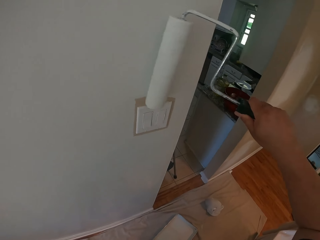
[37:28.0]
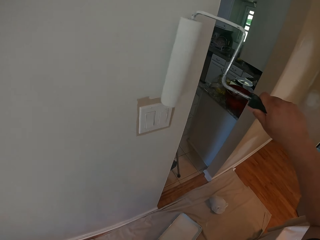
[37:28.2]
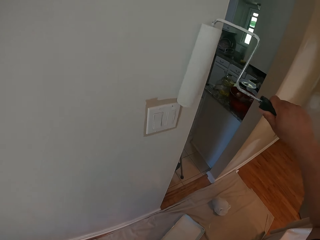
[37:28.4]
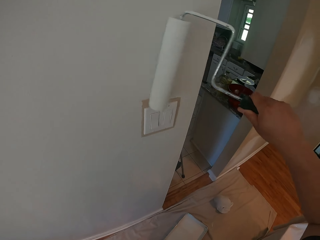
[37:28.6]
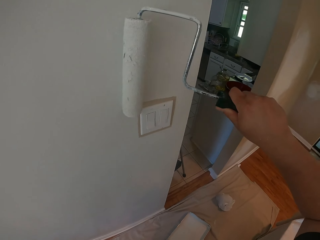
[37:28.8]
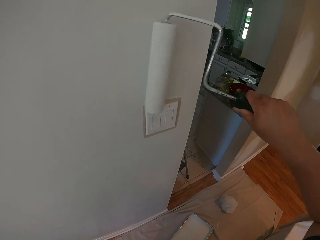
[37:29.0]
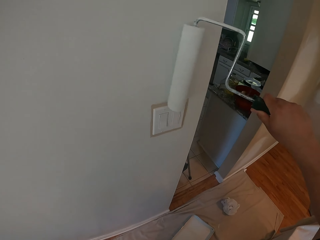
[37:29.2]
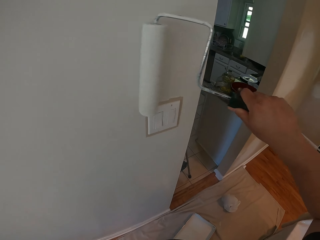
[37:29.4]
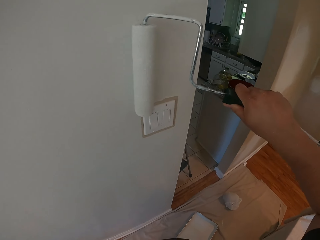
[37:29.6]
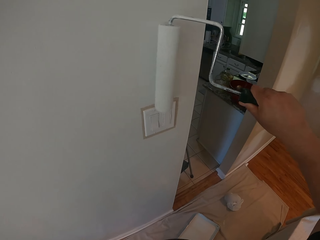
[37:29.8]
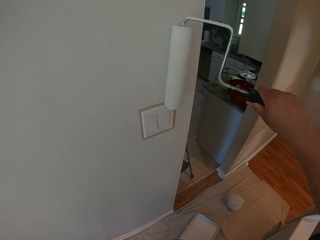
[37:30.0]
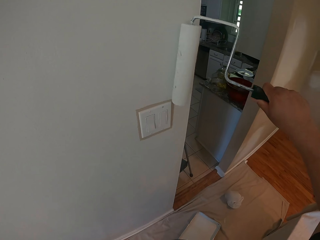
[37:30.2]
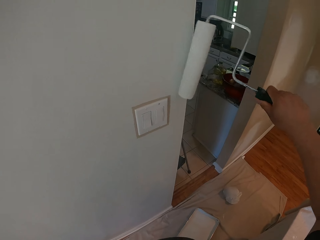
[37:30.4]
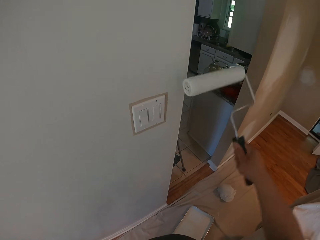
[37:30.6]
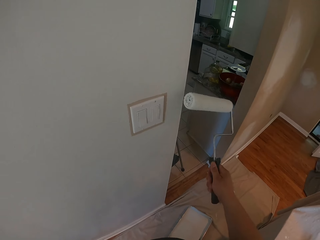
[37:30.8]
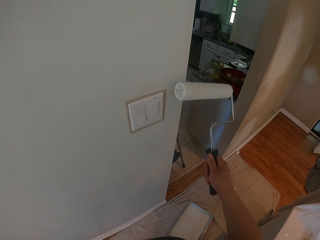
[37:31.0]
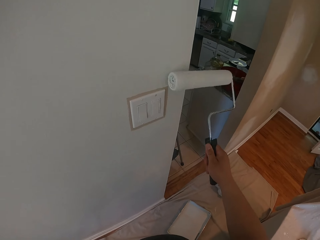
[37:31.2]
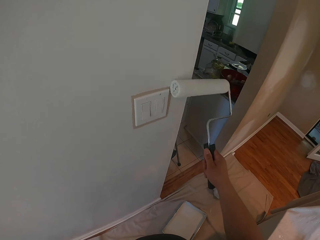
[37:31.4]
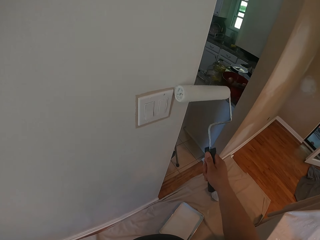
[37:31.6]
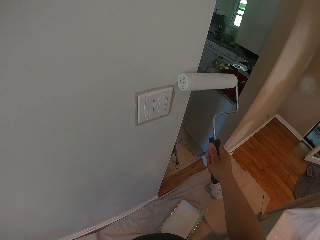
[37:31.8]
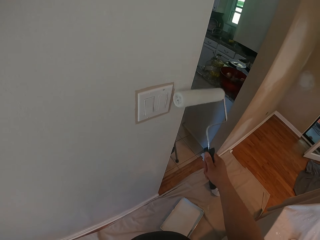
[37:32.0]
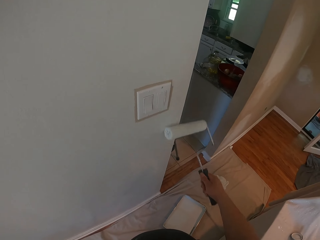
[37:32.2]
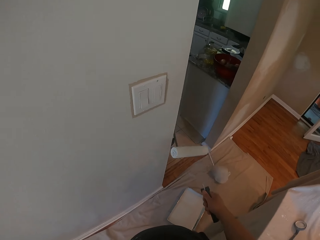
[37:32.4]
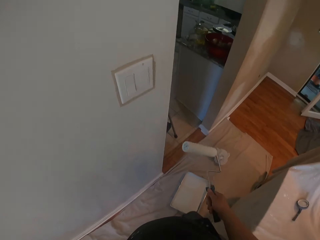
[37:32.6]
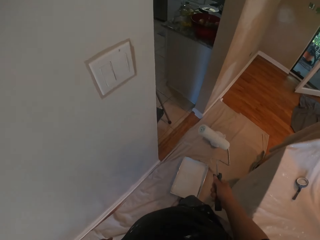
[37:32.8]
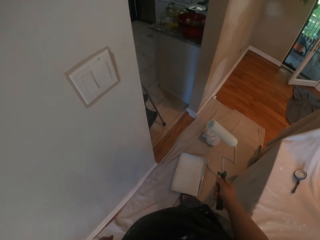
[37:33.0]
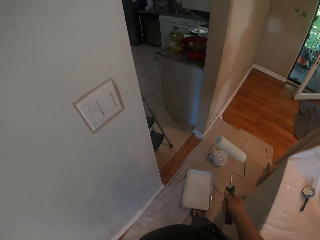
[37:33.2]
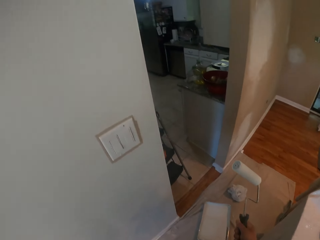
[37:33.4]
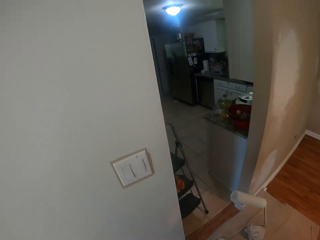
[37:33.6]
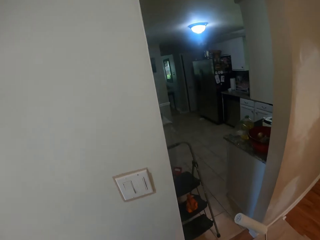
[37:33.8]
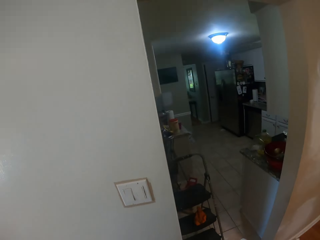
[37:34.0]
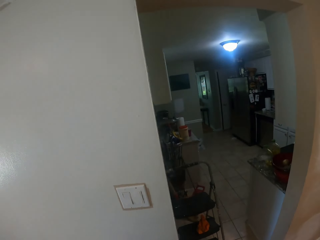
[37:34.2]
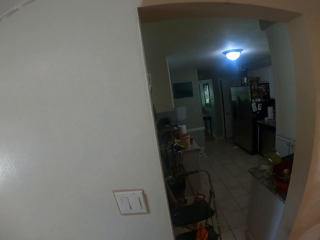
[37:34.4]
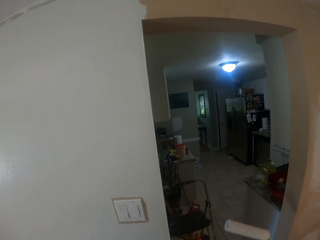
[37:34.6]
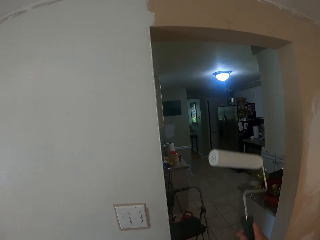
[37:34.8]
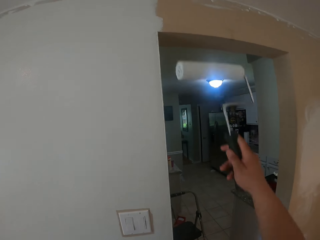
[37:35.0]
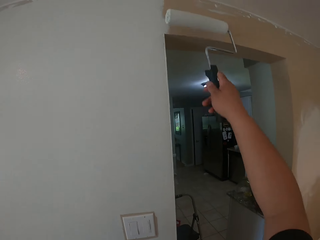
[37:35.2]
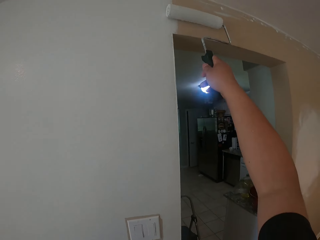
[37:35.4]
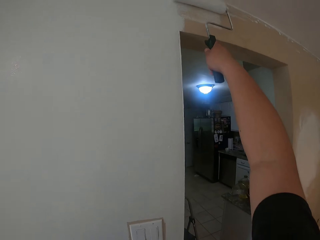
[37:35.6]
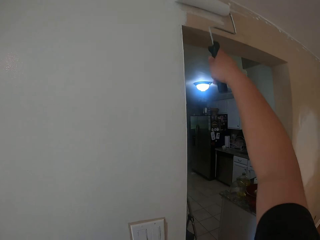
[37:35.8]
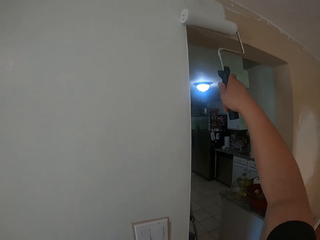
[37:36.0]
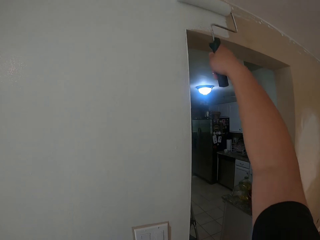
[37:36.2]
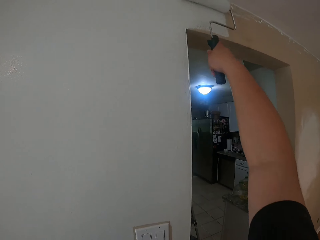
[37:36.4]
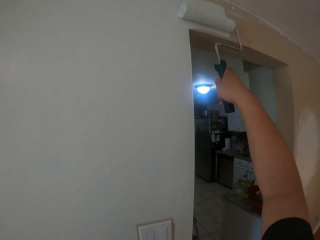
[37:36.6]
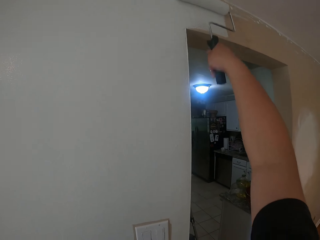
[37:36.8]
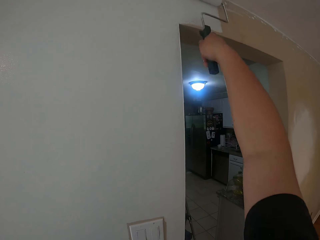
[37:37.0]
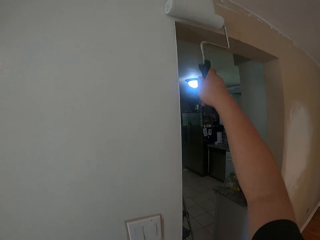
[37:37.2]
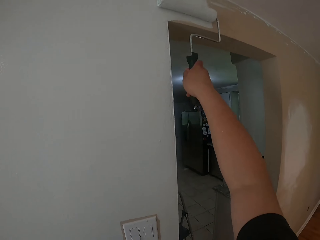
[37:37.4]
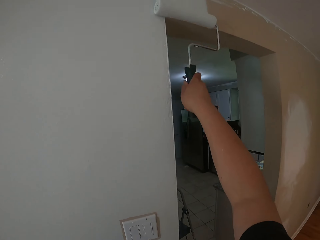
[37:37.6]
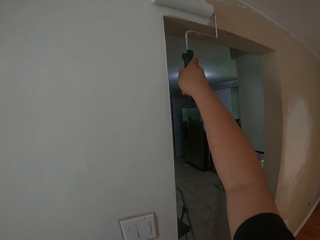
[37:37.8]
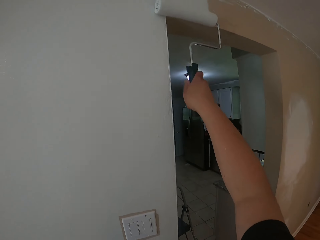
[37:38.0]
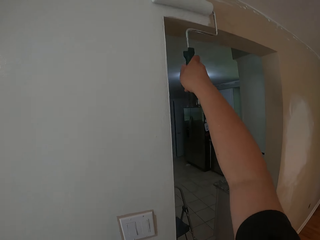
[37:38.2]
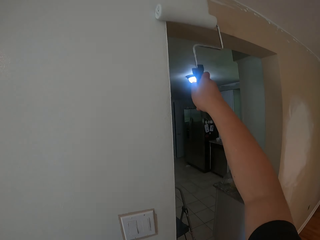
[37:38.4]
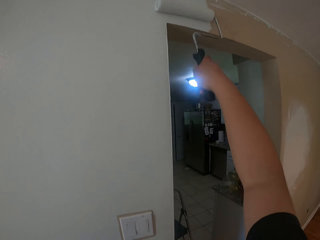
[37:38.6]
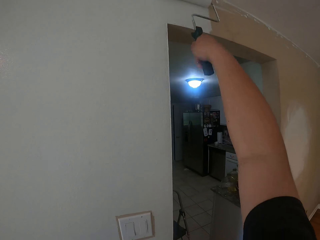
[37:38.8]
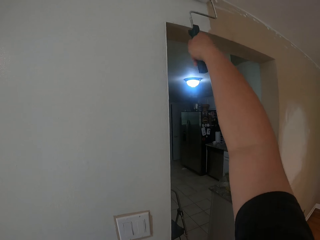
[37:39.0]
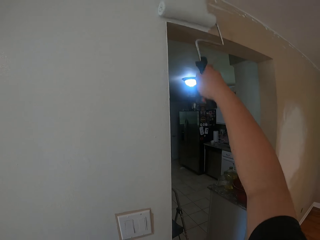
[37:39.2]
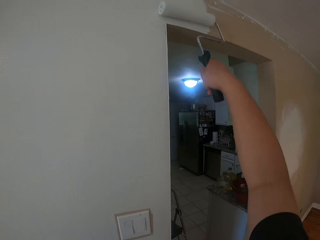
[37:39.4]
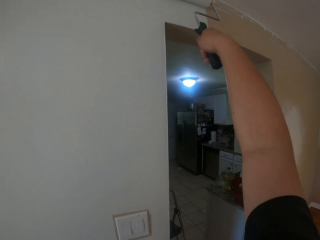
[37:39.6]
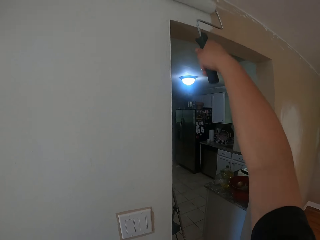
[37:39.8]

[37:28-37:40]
The camera wearer paints the wall with the roller brush in his right hand. He pushes the can of paint away from him with his right foot. He stares at the fridge. He paints the wall with the roller brush in his right hand.

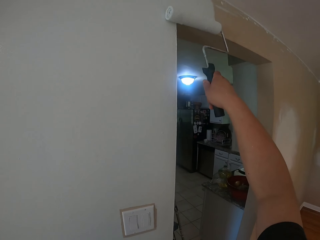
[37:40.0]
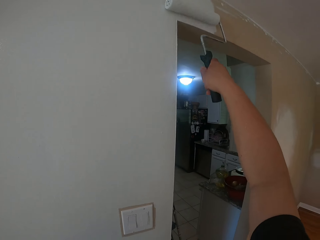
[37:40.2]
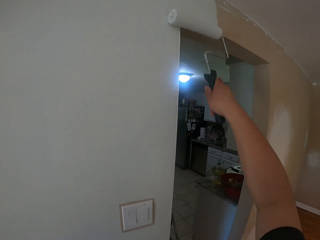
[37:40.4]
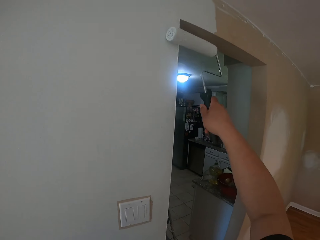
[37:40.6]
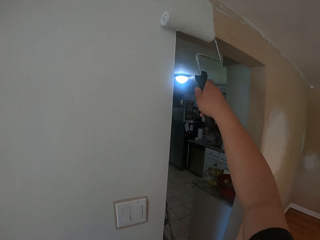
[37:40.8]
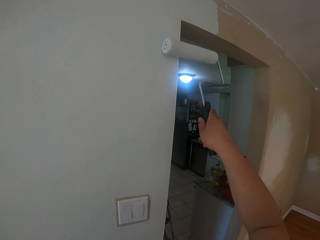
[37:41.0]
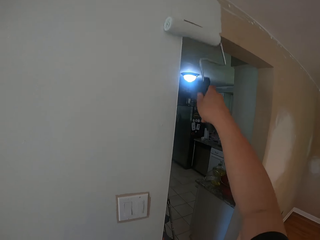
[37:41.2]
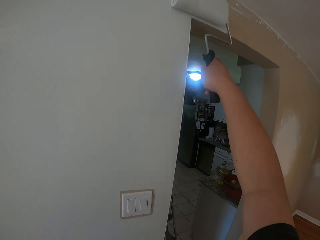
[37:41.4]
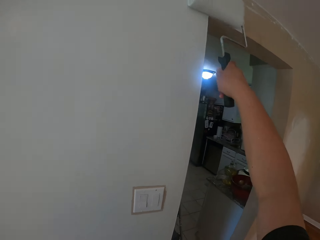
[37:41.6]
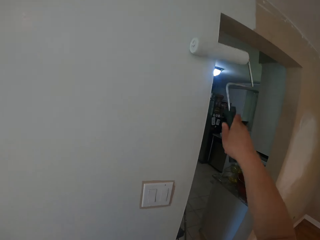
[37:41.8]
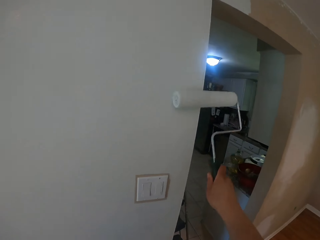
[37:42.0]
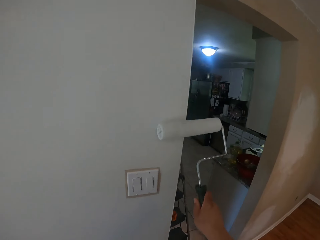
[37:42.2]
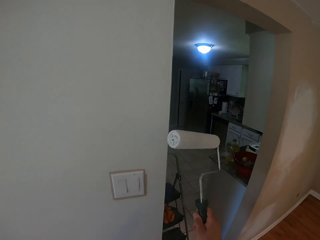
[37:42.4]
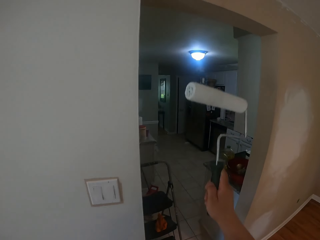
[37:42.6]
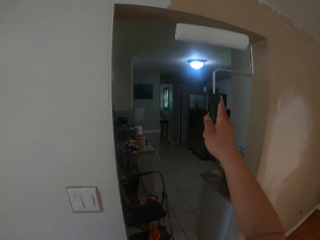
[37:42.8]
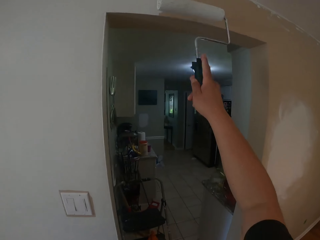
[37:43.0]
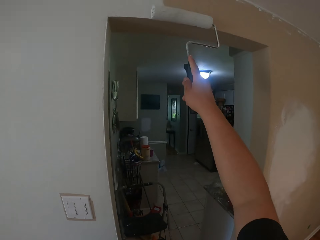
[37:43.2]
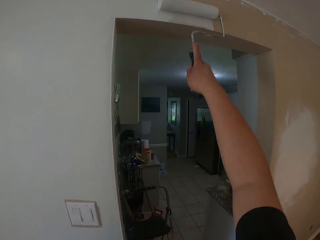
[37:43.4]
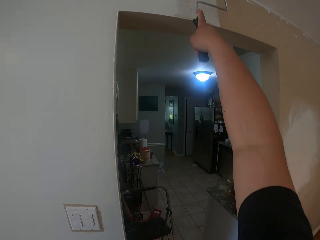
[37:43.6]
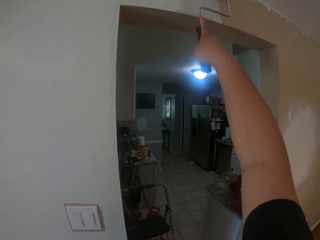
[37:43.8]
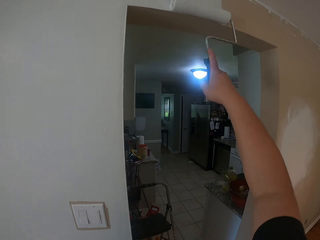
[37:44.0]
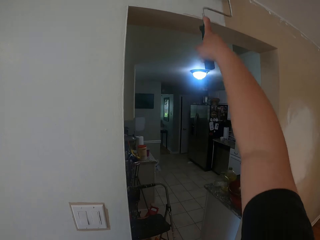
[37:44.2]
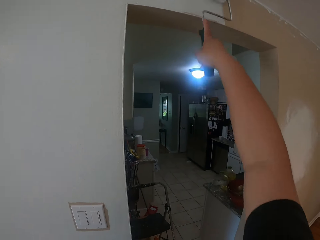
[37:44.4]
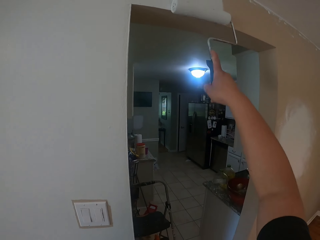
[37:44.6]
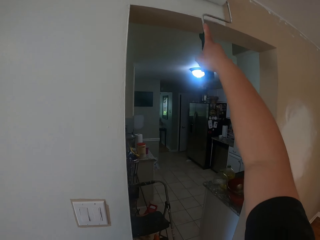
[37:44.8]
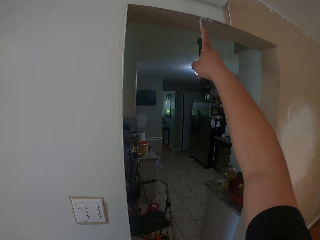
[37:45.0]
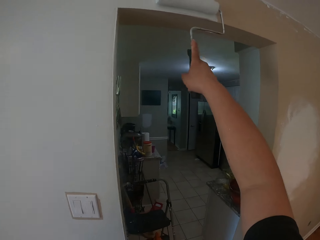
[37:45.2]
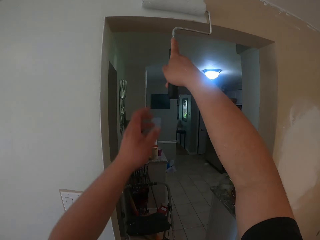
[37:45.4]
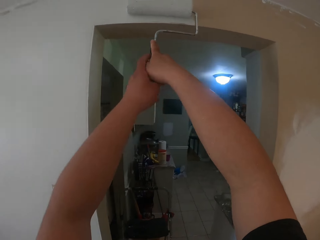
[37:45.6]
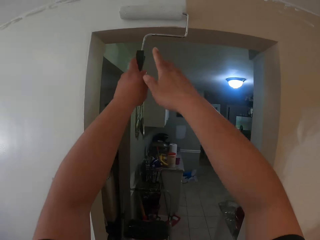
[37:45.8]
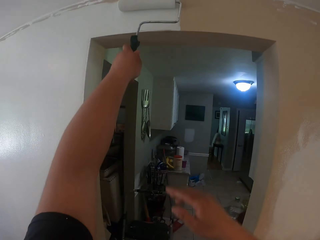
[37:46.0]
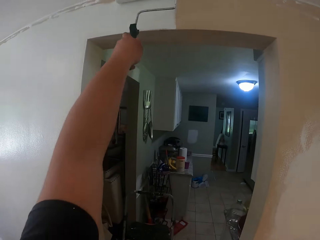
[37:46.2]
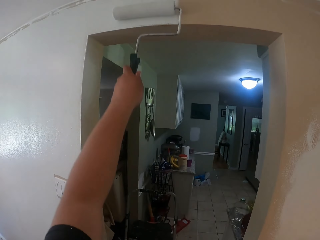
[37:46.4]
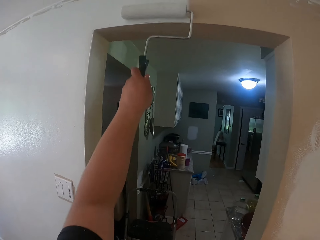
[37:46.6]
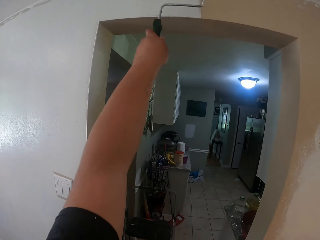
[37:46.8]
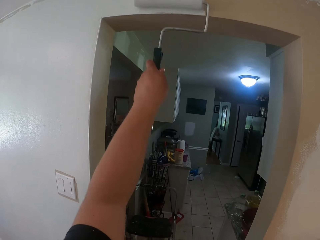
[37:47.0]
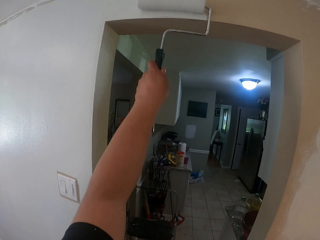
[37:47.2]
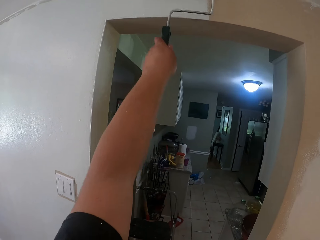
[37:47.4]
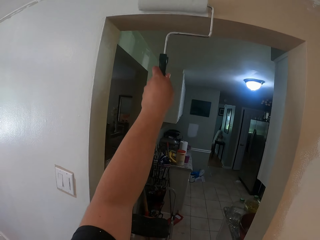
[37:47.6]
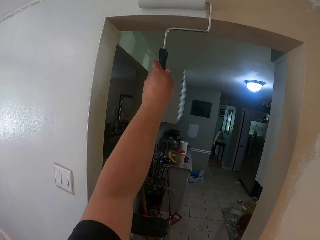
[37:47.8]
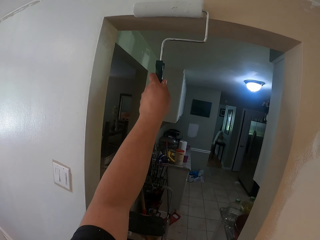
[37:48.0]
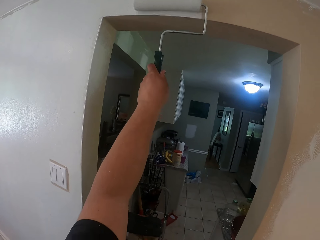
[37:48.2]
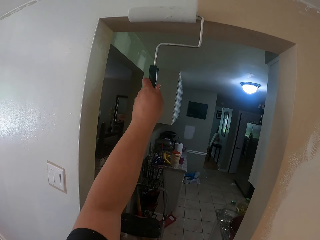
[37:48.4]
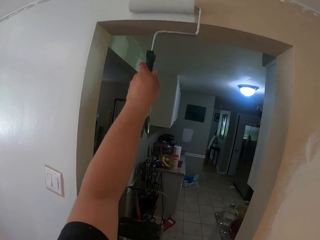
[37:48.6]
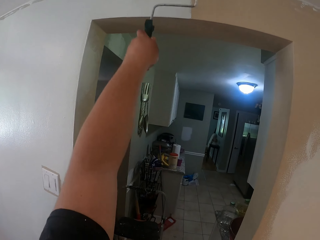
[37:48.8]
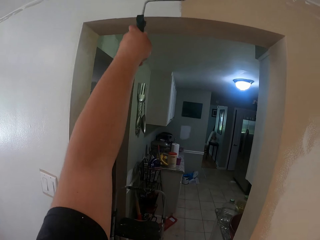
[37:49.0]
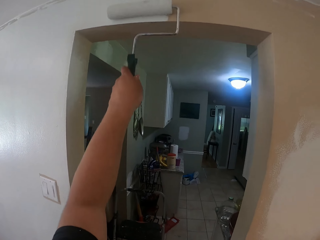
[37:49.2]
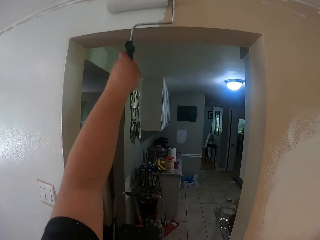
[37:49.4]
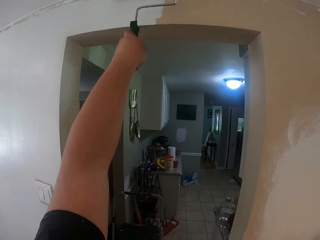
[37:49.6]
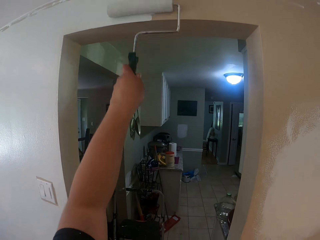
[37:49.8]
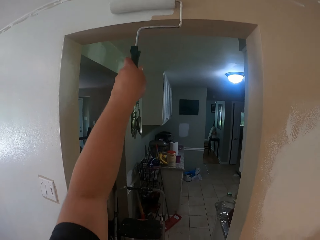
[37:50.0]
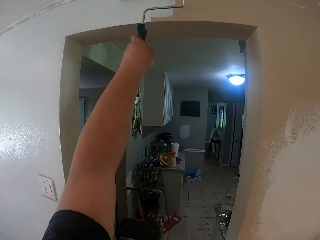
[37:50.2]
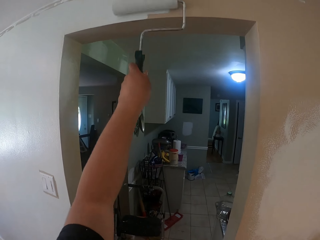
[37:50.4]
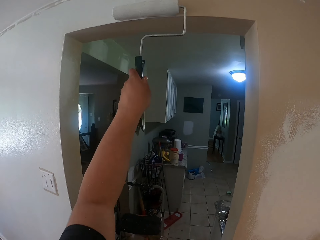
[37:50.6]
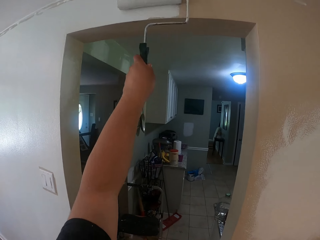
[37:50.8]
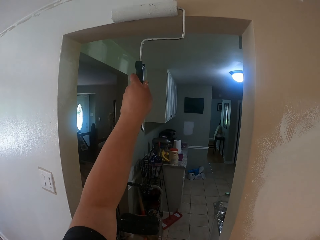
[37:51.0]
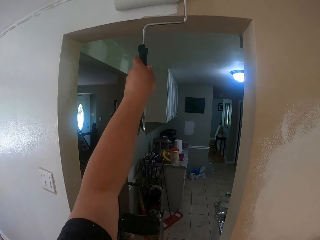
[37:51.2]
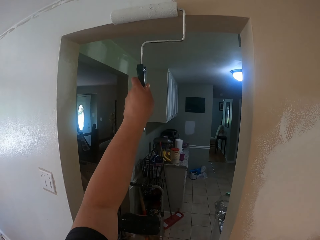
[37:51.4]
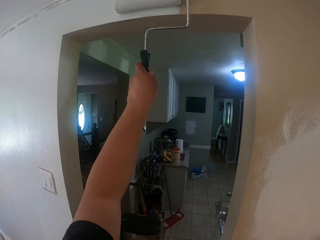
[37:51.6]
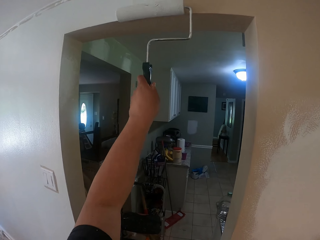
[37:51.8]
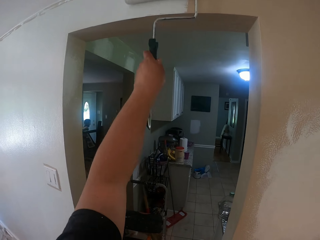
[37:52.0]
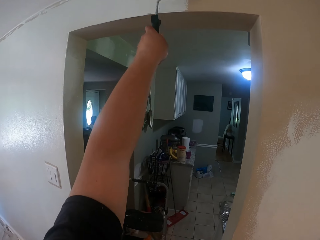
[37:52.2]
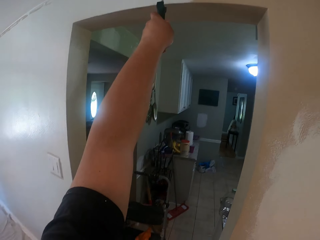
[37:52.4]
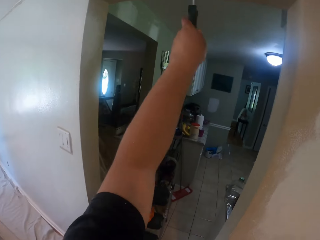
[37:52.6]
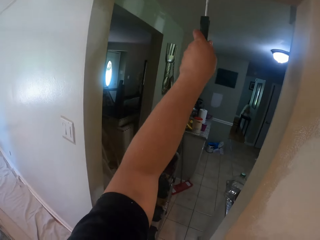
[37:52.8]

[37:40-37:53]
The camera wearer passes the roller from his right hand to his left hand. He paints the wall with the roller brush in his left hand.
